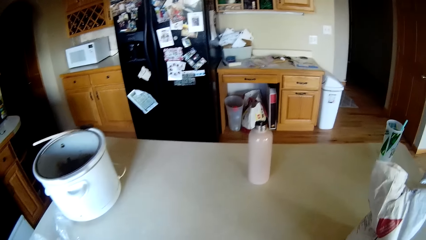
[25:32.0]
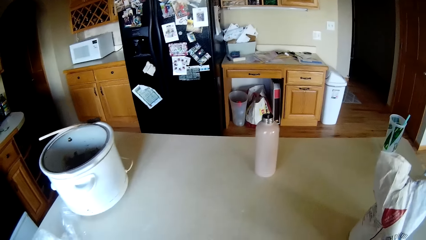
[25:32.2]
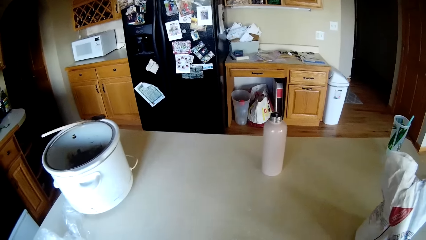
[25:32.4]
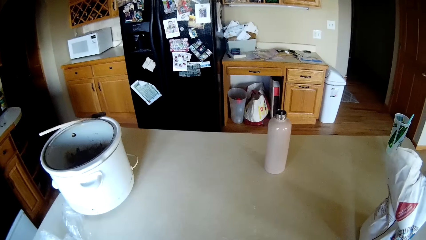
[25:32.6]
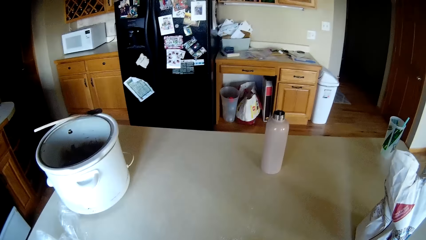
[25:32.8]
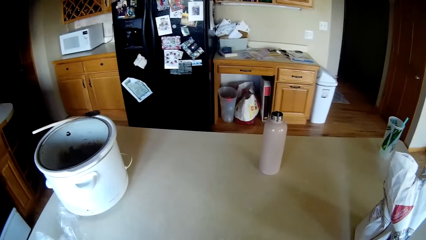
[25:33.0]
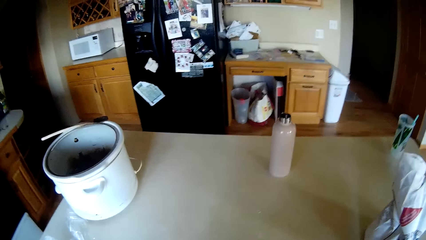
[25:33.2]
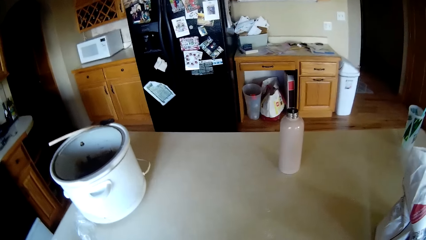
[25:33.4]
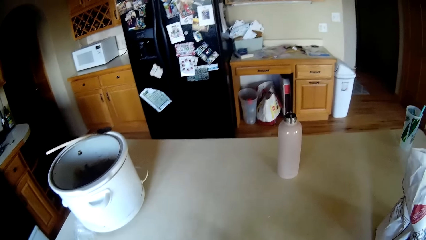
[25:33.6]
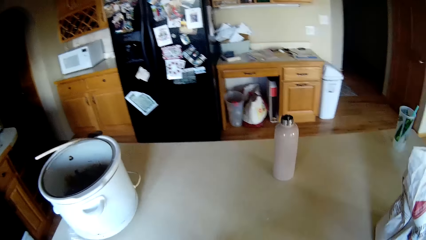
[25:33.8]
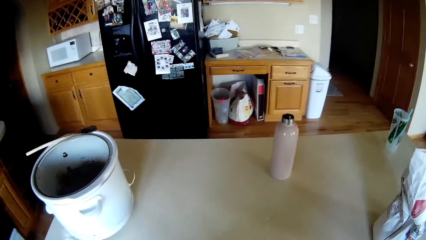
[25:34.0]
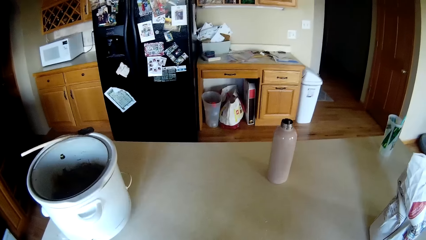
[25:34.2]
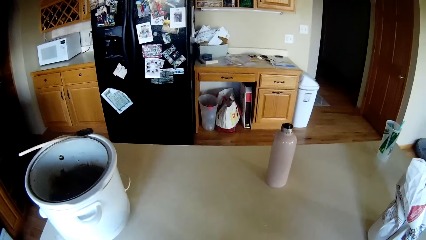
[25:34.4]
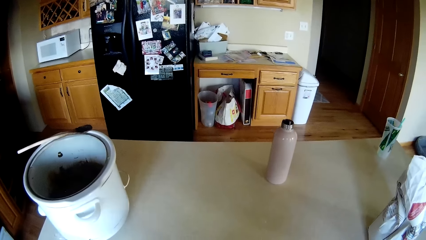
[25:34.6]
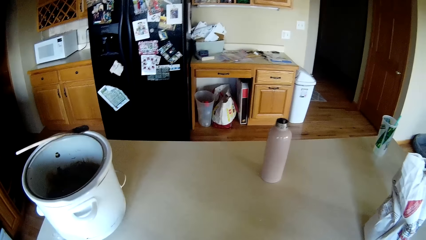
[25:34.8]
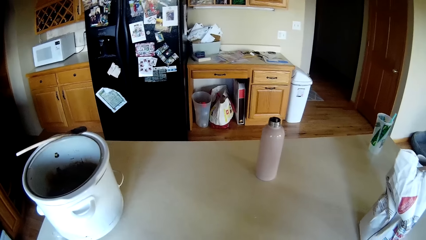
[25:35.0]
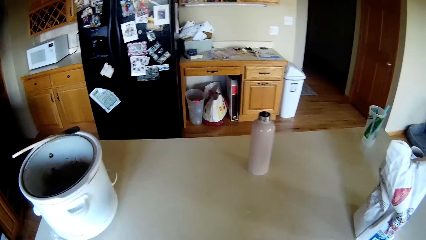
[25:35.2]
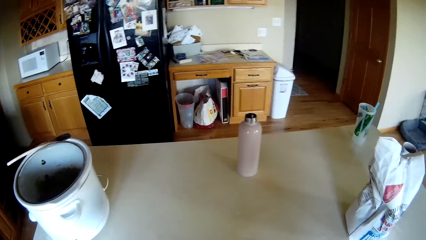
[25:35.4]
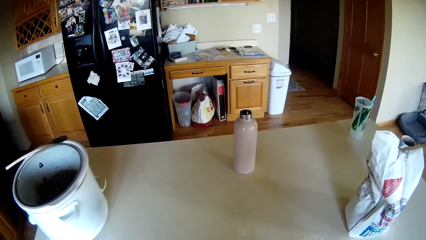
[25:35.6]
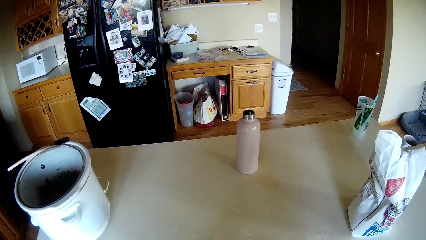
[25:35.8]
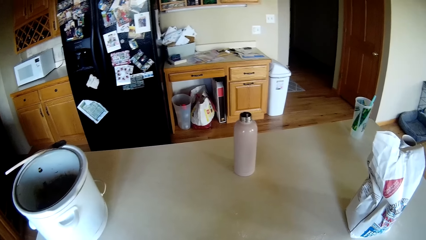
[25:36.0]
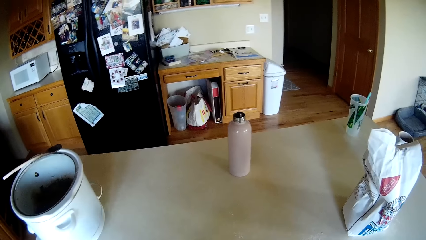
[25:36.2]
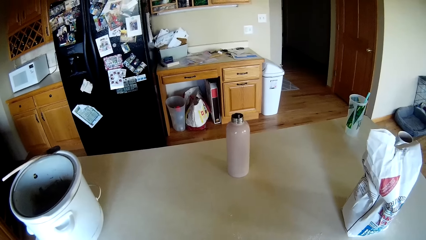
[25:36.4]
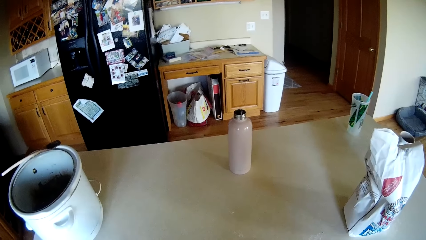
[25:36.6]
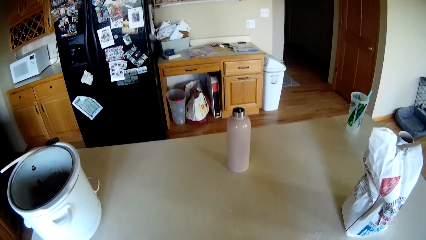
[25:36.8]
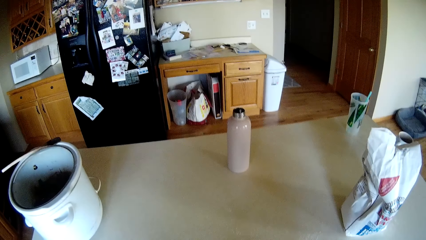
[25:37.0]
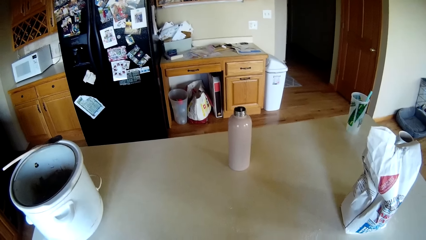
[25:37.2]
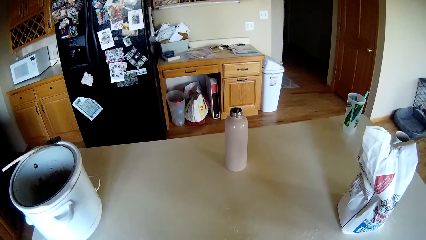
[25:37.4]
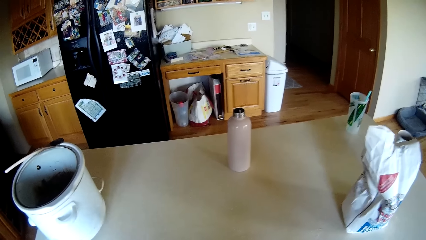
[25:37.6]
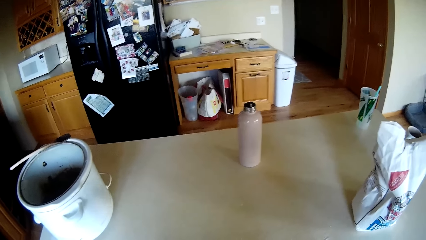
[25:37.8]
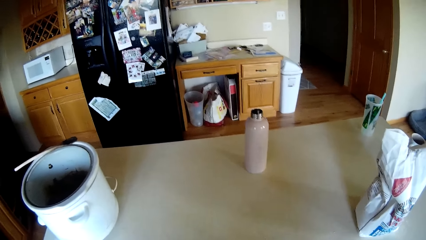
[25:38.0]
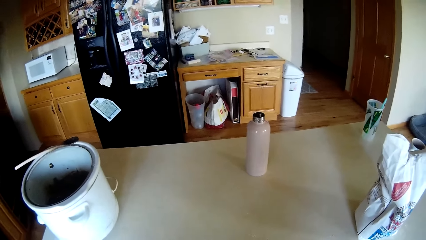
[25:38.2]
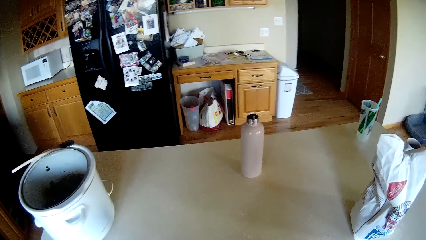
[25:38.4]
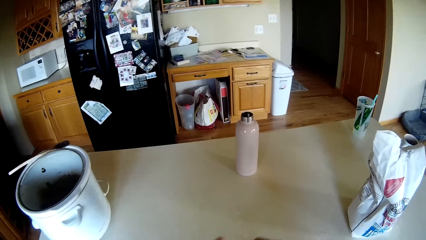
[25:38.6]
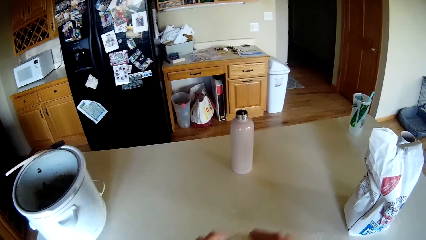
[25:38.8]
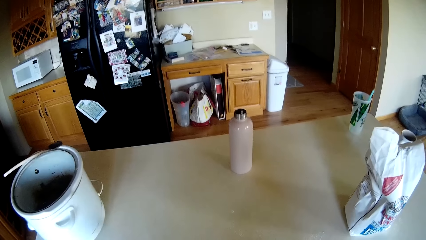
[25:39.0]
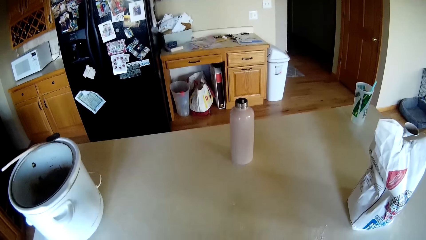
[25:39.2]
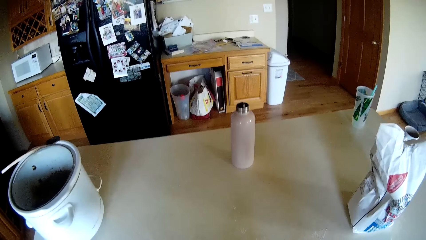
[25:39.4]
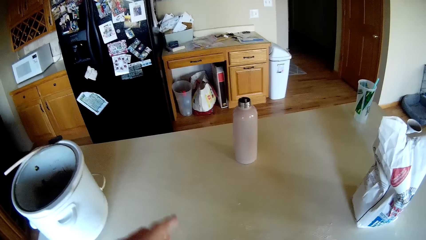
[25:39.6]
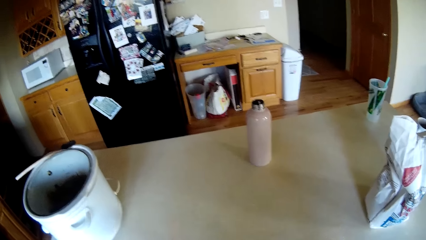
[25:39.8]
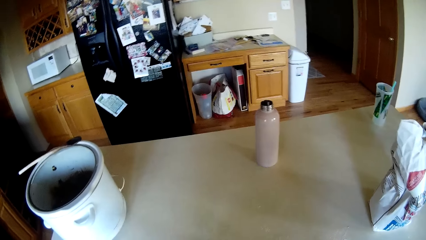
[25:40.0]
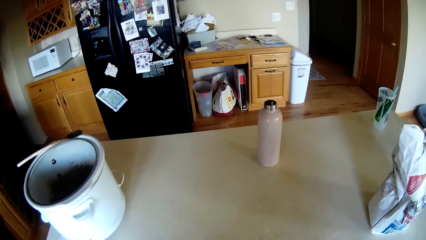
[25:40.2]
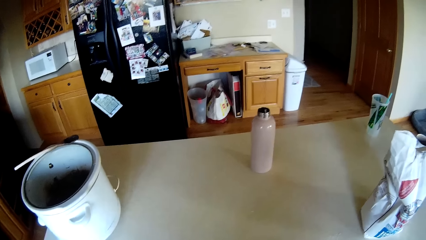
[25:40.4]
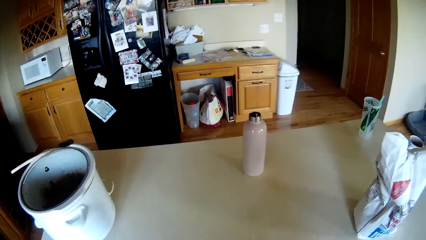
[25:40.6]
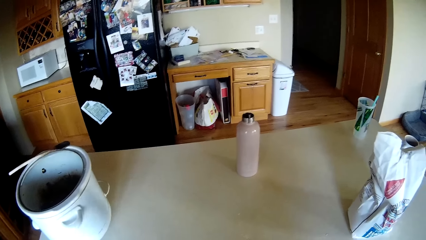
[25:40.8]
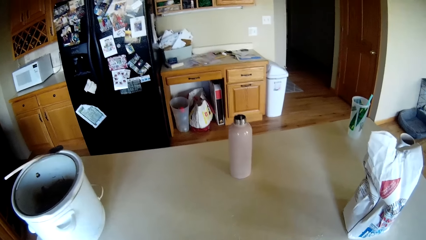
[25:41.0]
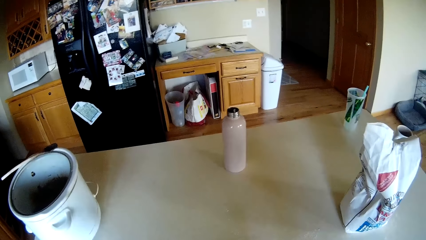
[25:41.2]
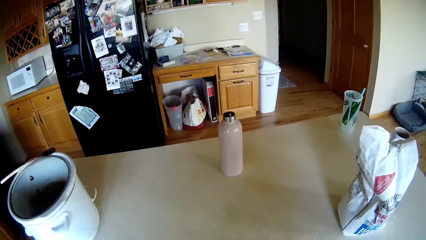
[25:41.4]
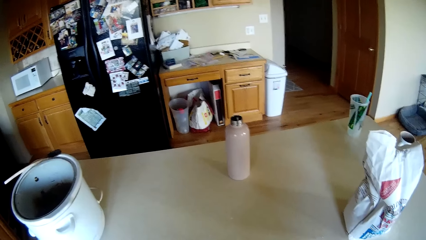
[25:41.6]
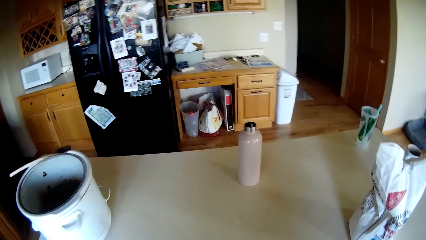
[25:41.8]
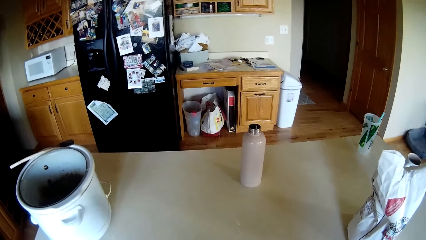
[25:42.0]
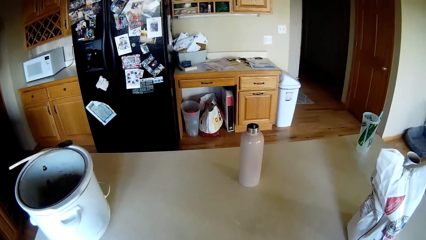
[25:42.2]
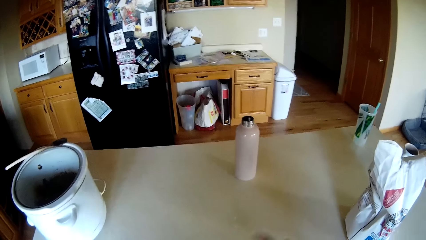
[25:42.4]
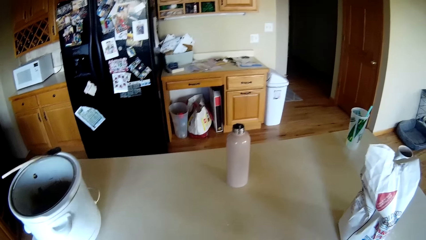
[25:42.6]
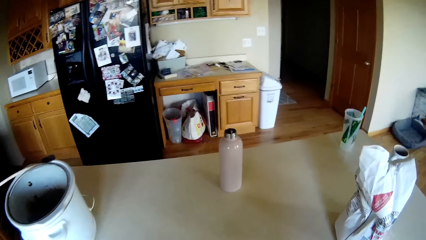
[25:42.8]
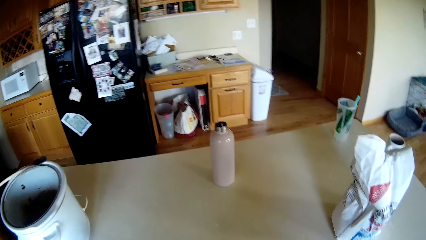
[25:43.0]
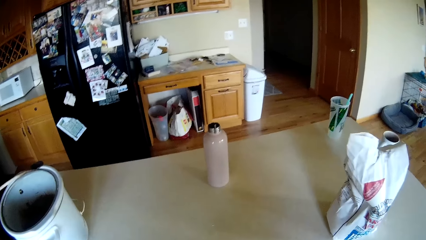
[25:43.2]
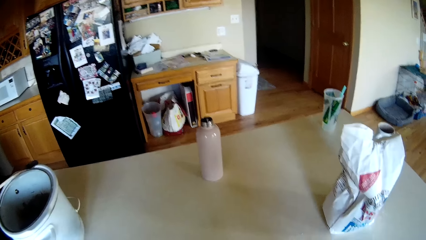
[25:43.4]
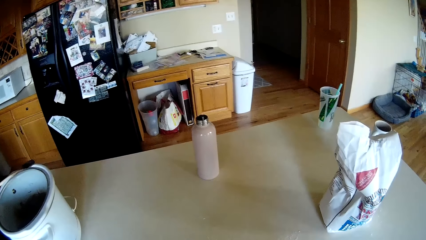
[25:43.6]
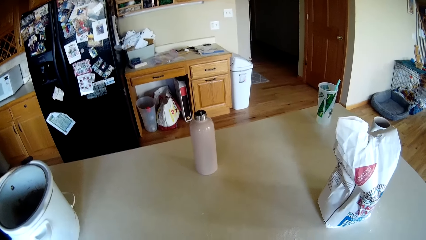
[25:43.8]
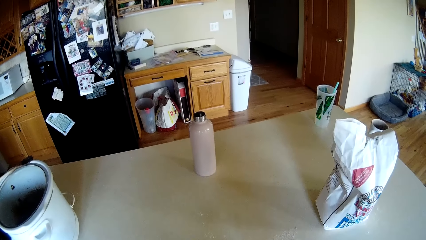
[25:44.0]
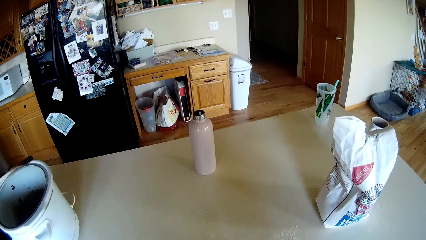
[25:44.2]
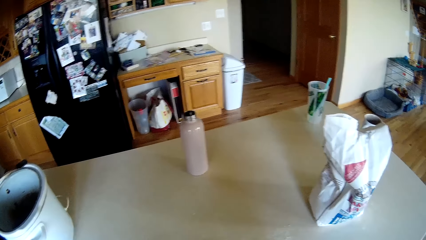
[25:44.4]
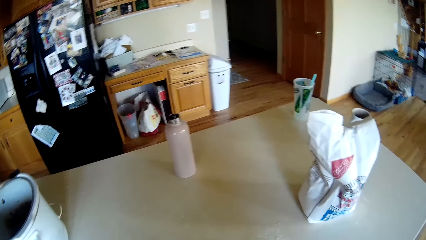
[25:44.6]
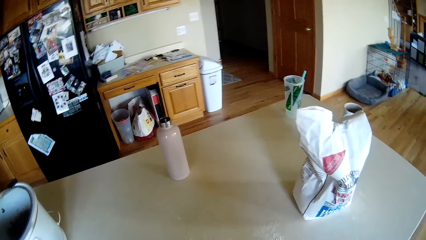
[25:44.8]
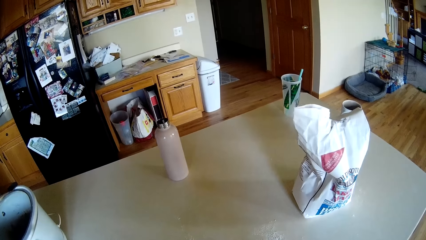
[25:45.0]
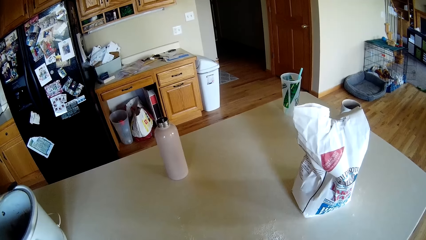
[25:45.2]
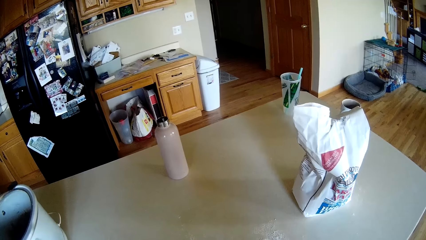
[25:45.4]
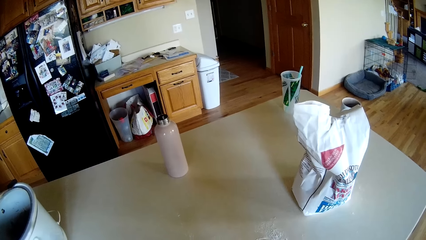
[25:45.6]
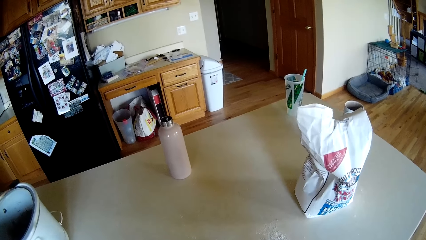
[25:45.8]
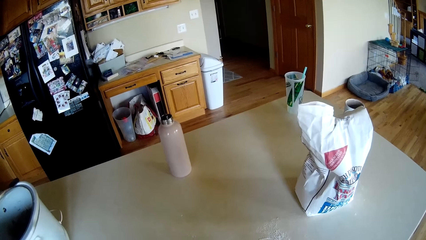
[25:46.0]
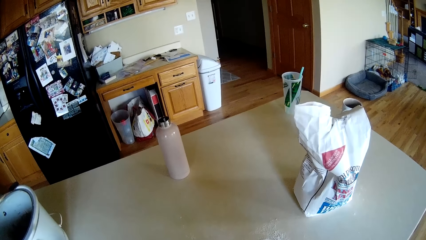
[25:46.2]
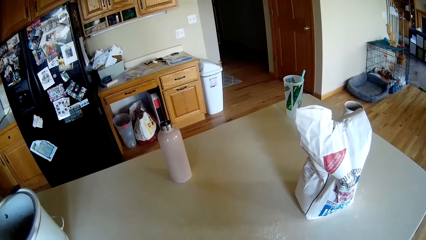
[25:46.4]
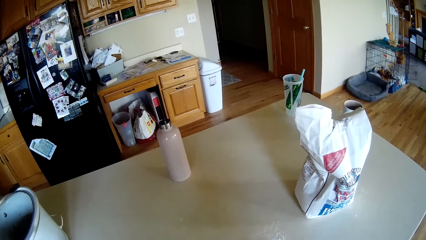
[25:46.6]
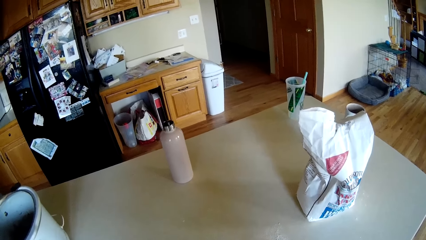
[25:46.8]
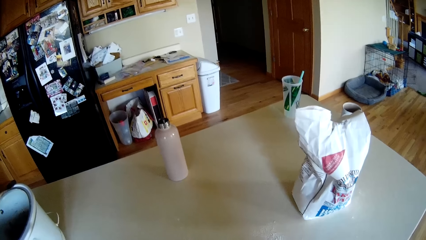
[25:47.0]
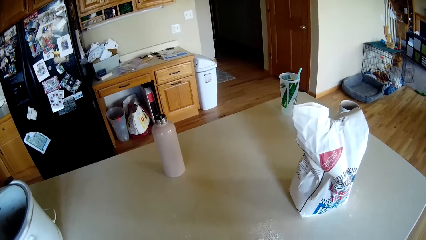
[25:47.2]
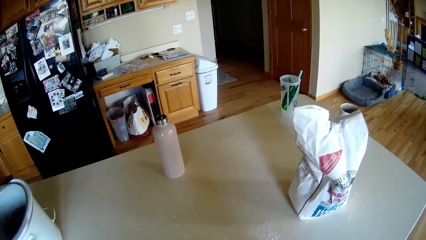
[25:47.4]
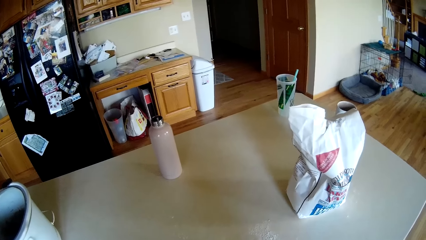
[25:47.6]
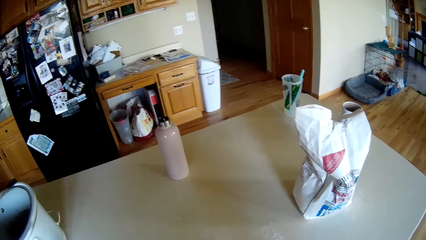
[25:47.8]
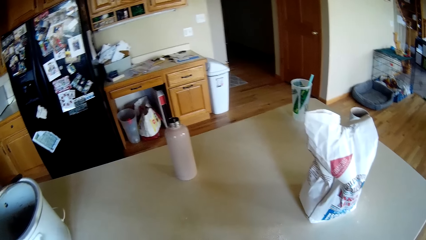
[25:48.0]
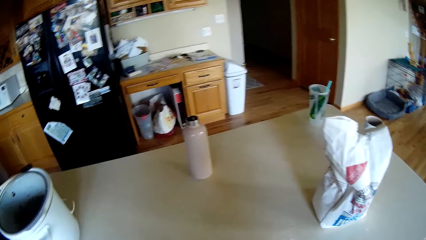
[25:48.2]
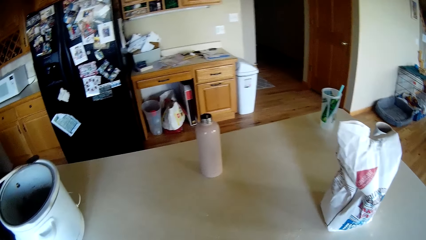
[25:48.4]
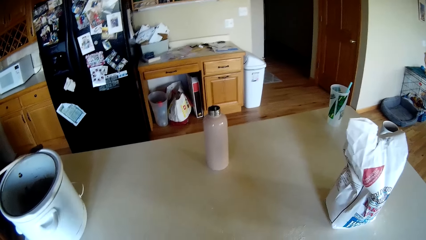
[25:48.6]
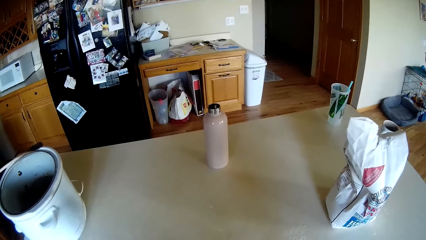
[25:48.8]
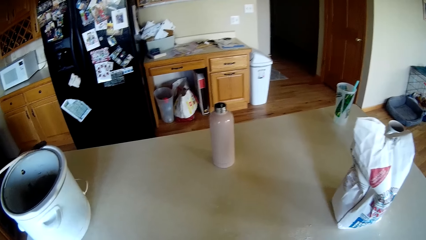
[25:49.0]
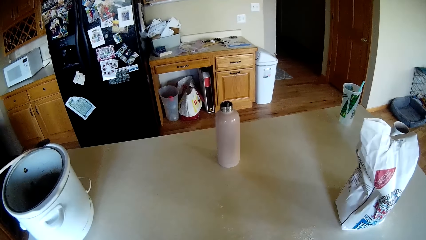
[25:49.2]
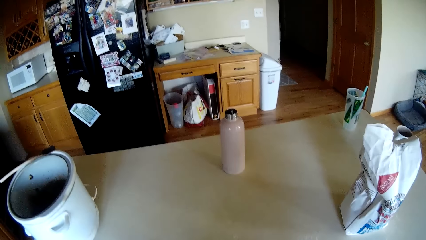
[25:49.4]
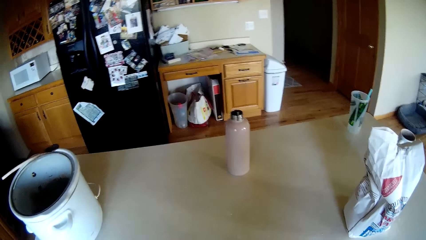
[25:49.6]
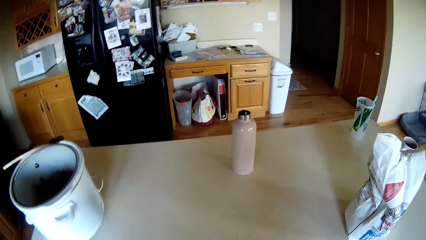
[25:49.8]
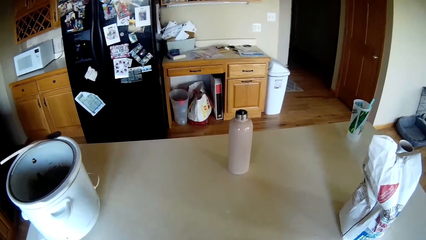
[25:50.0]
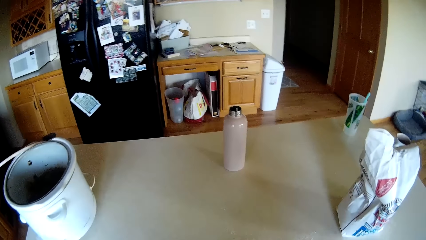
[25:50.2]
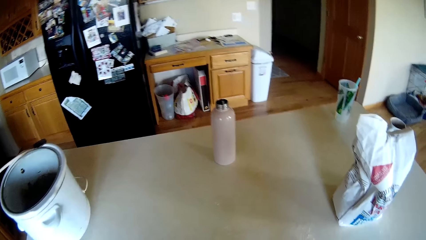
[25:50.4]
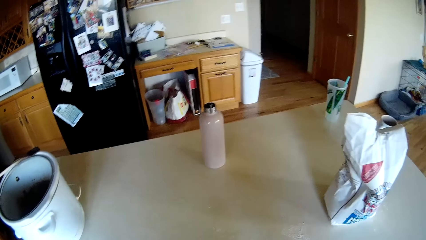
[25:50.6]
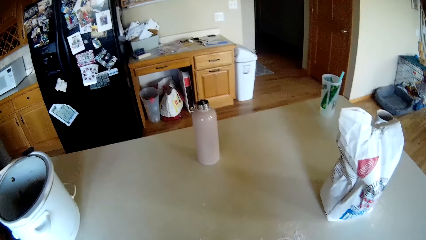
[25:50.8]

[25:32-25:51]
The camera wearer prepares the dough.
